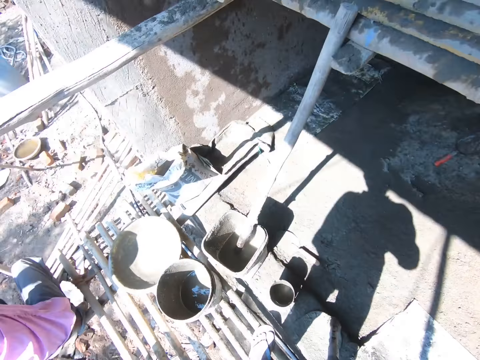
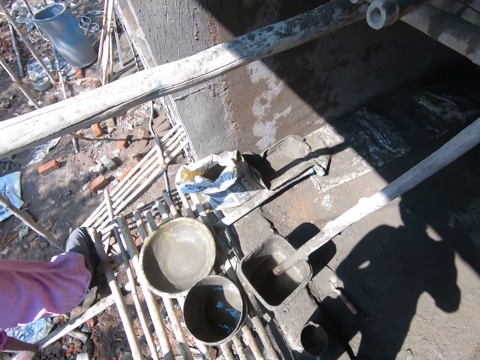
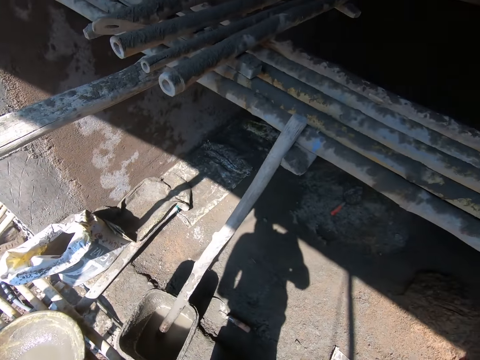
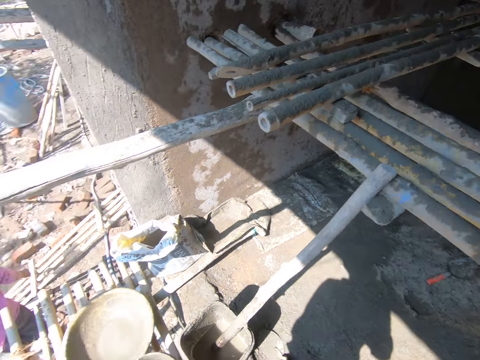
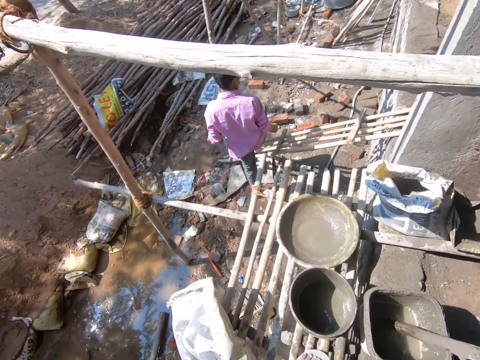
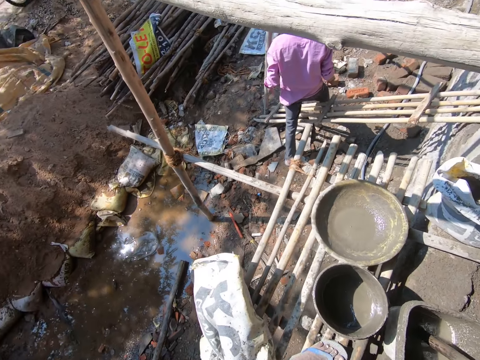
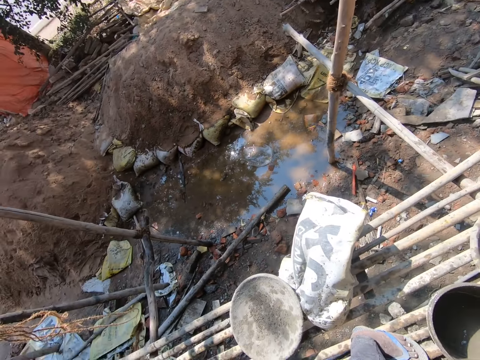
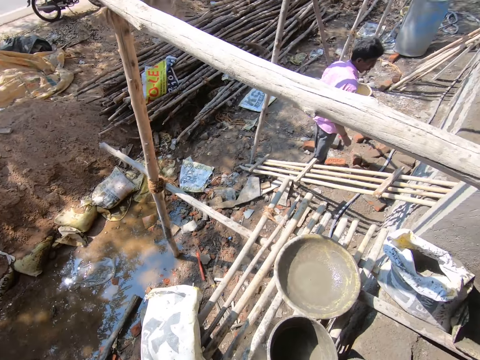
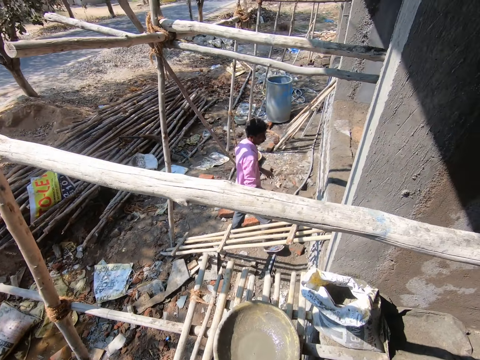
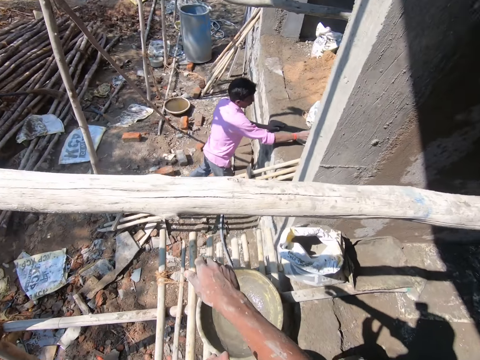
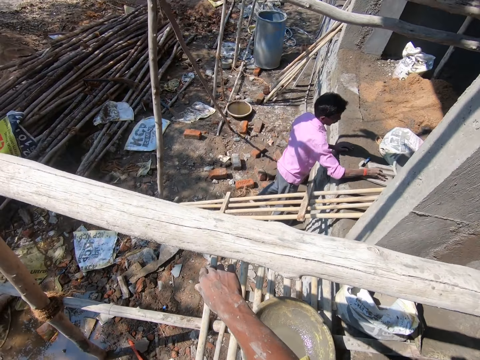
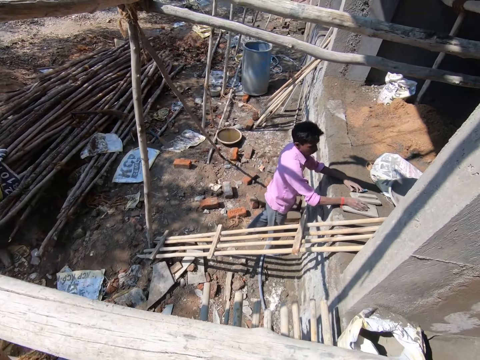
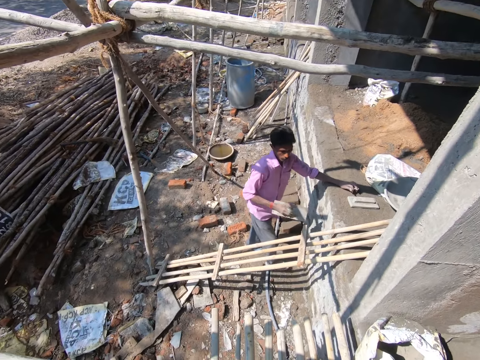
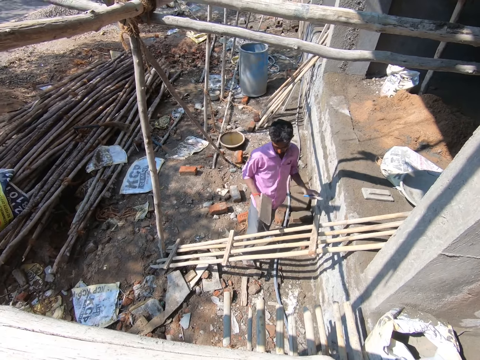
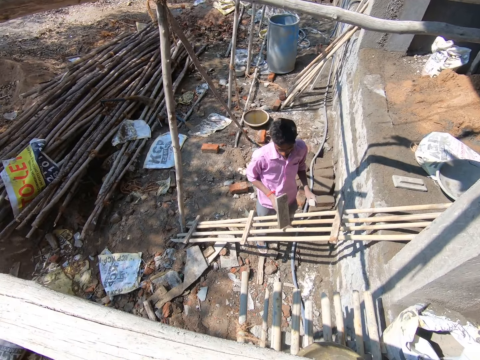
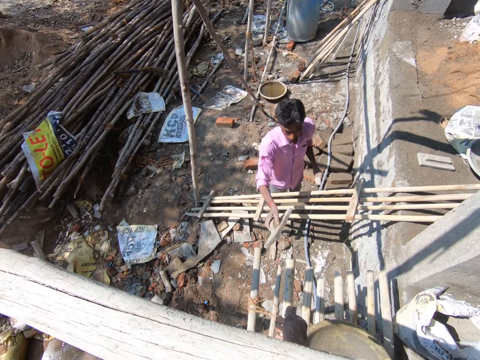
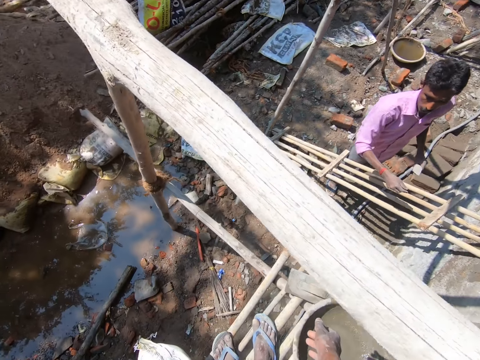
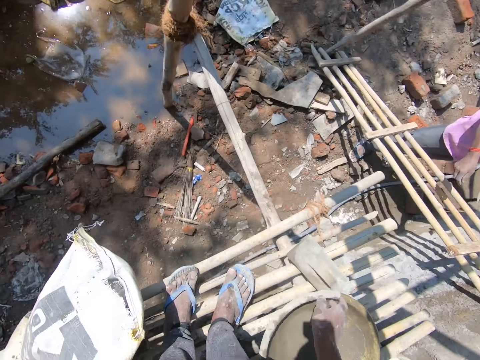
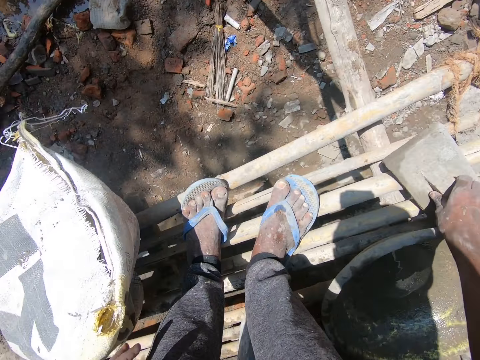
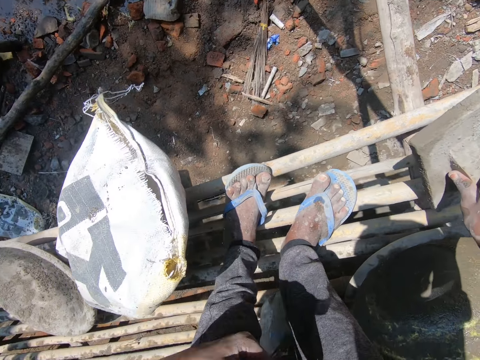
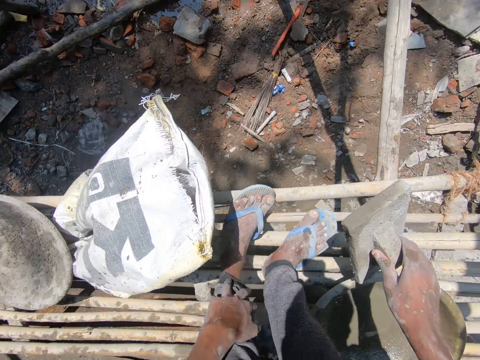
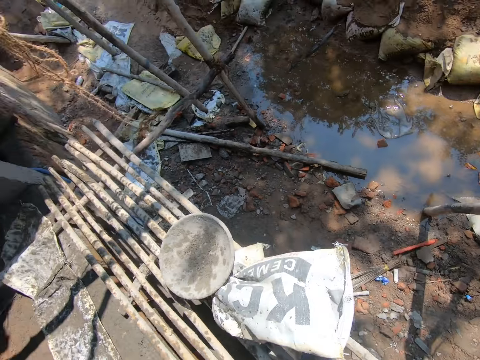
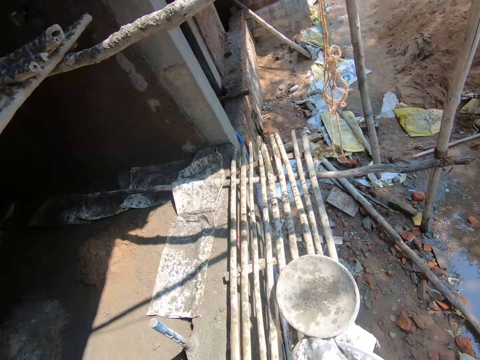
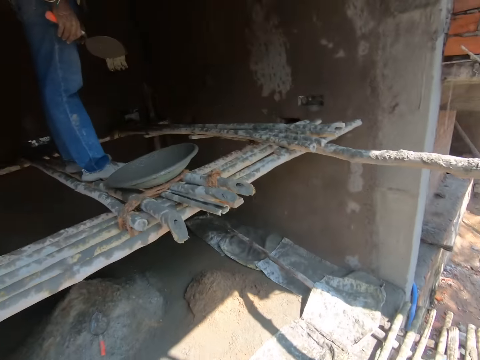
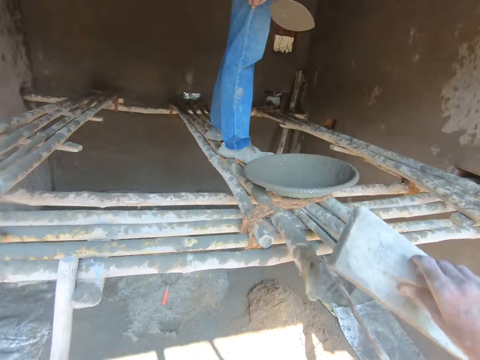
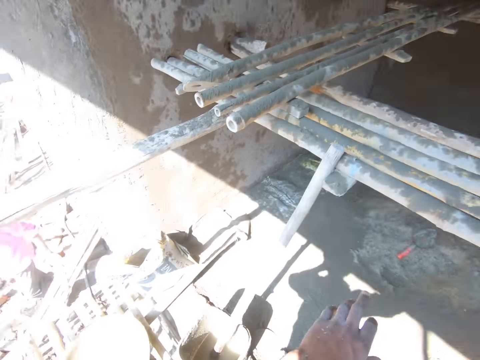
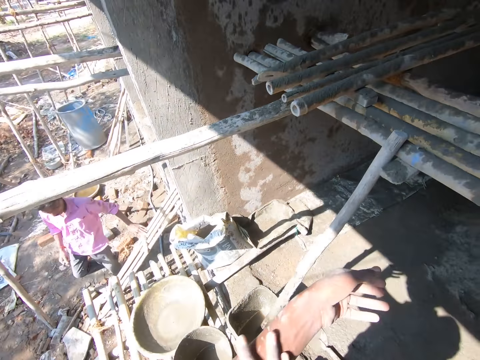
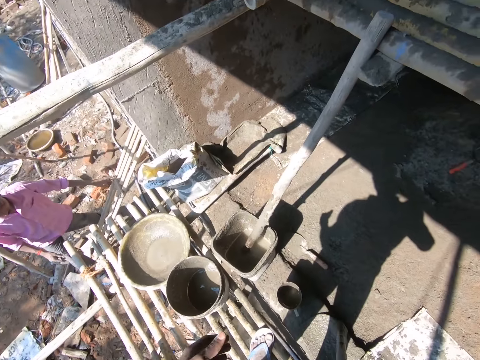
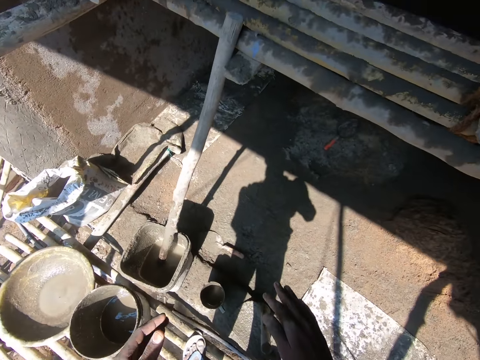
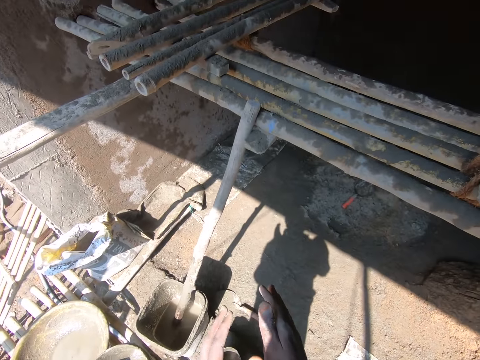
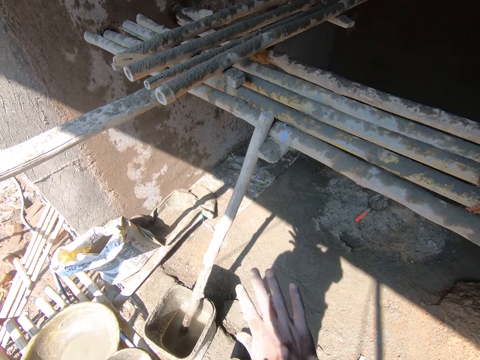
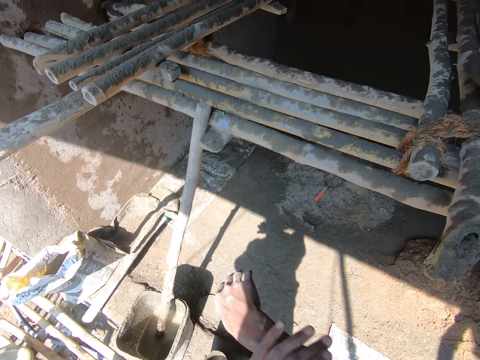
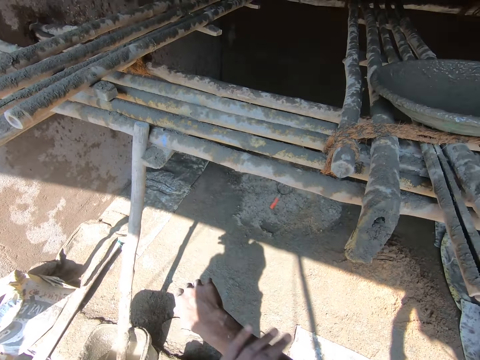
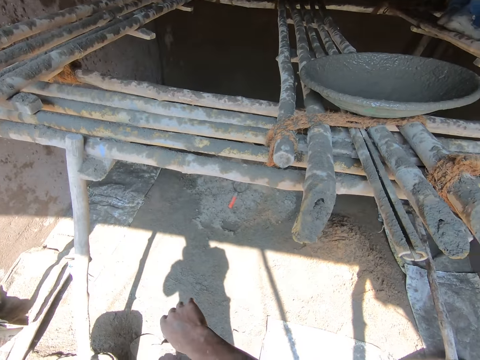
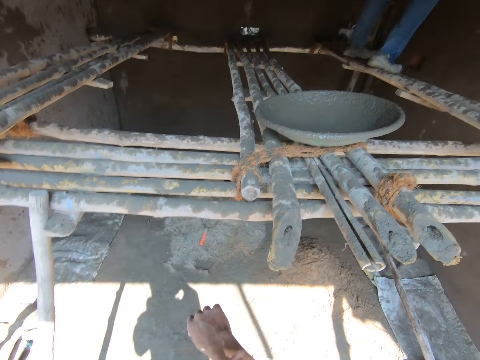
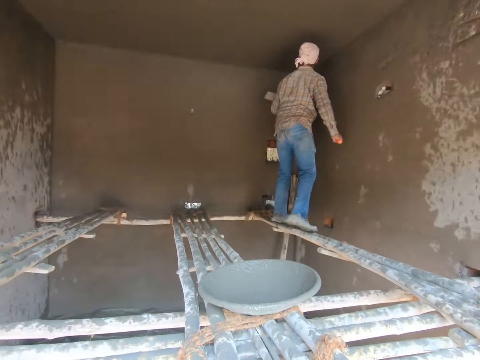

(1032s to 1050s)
The camera wearer converses with a man. They pick up a float, wipe the trouser, and put down the float. They look around the construction site and wipe the hand.
